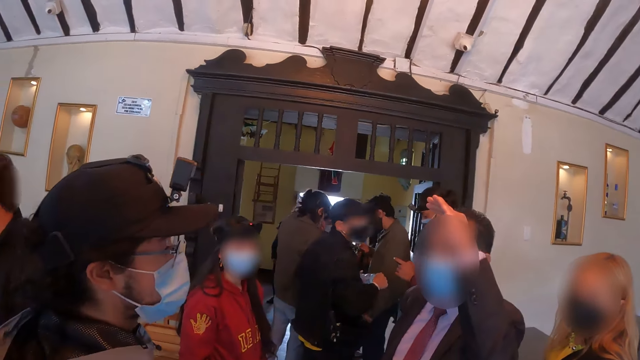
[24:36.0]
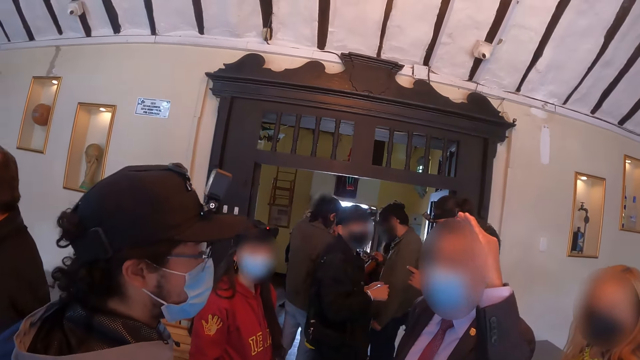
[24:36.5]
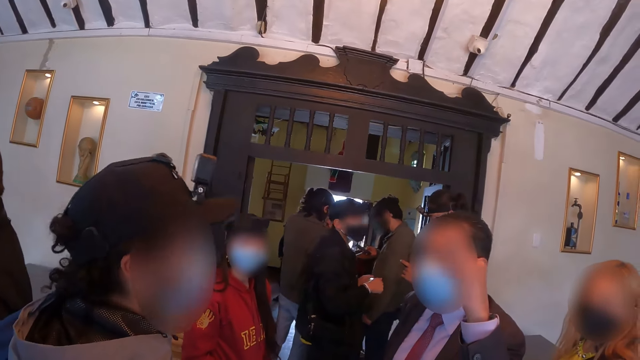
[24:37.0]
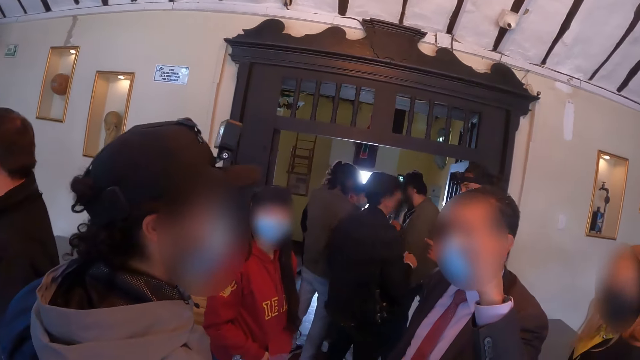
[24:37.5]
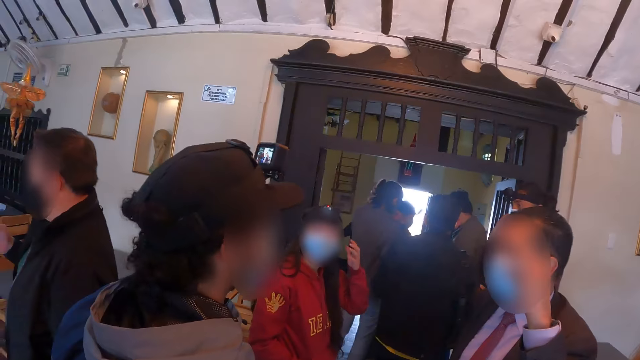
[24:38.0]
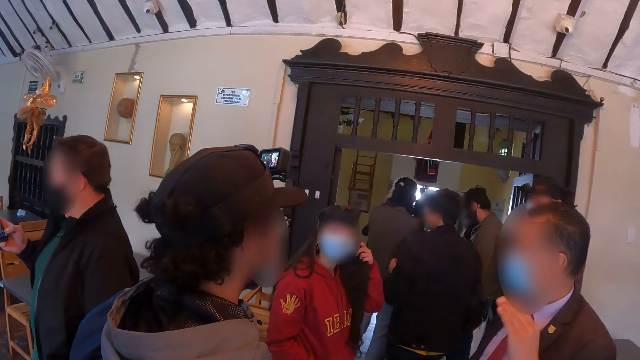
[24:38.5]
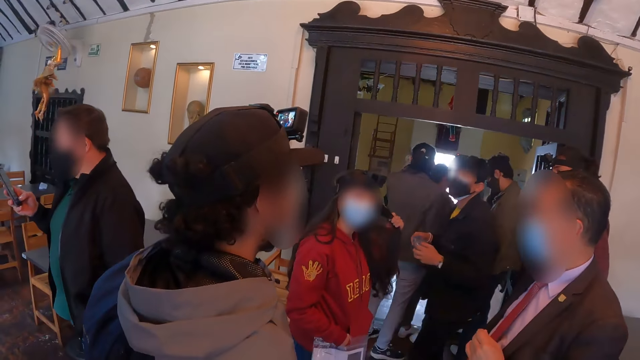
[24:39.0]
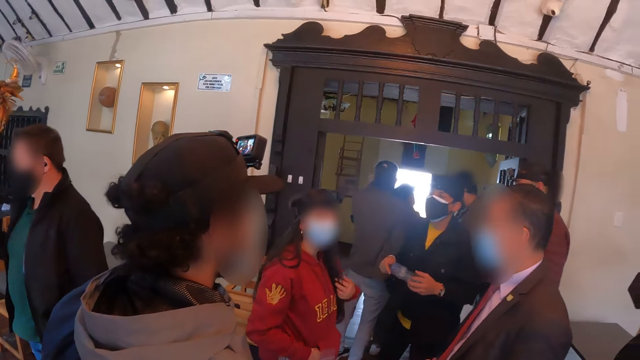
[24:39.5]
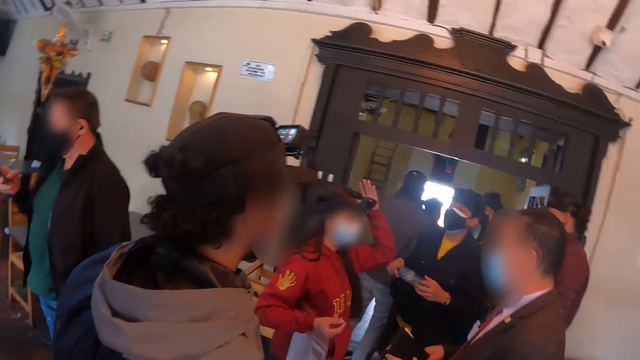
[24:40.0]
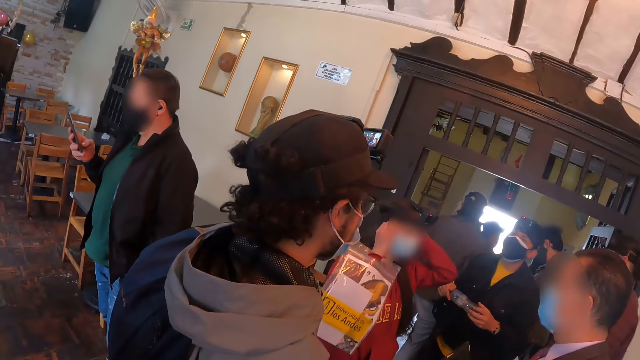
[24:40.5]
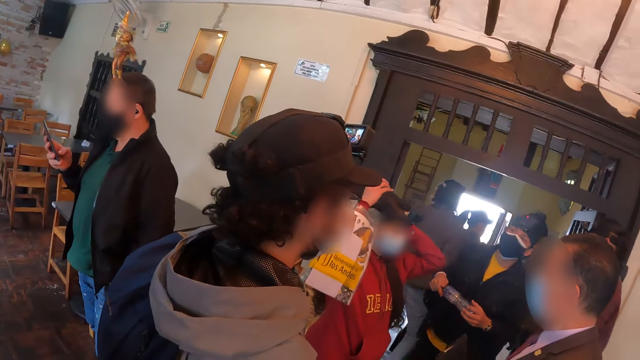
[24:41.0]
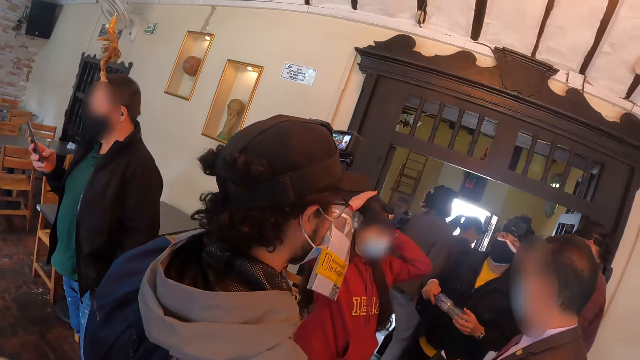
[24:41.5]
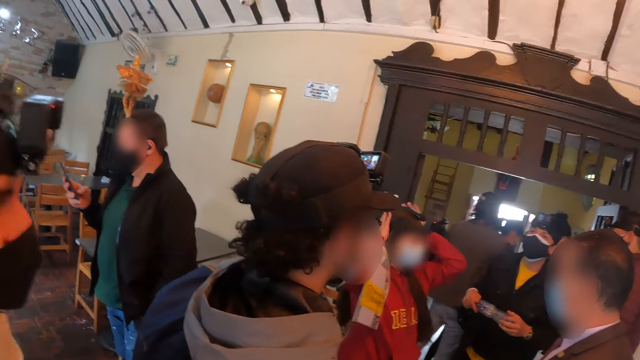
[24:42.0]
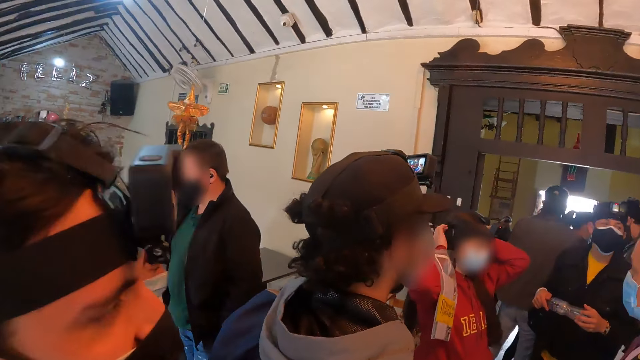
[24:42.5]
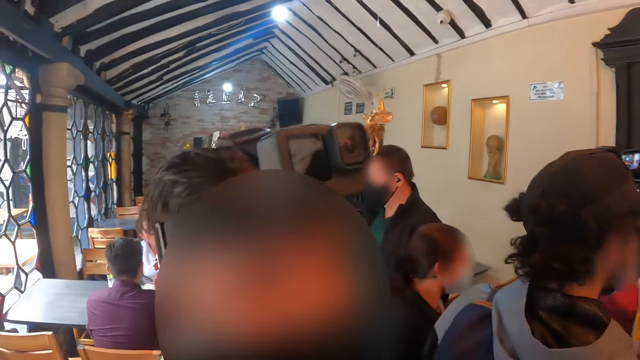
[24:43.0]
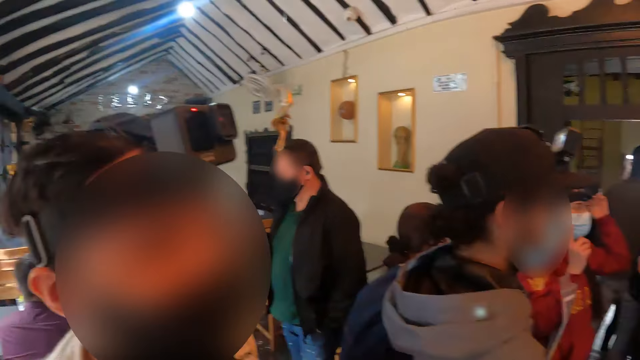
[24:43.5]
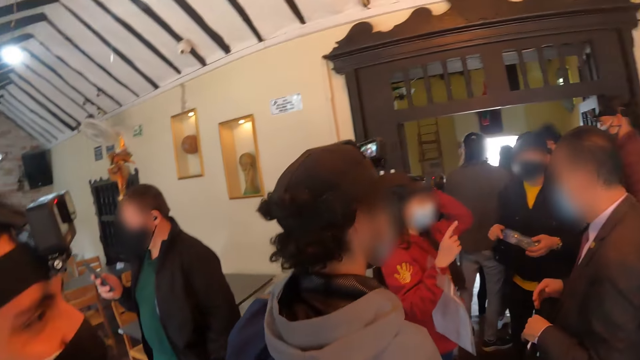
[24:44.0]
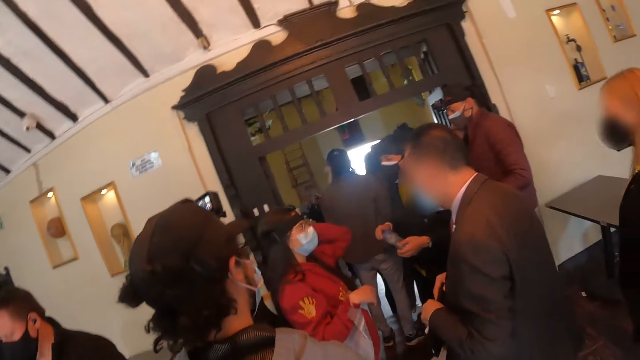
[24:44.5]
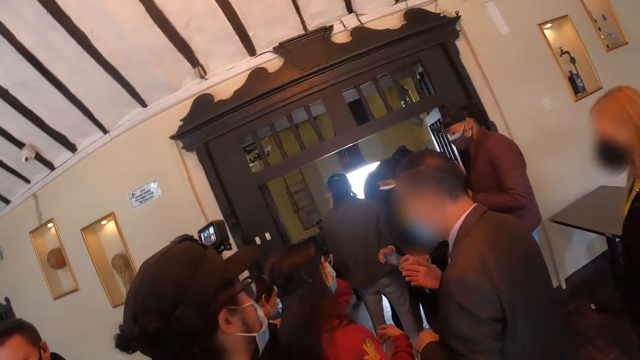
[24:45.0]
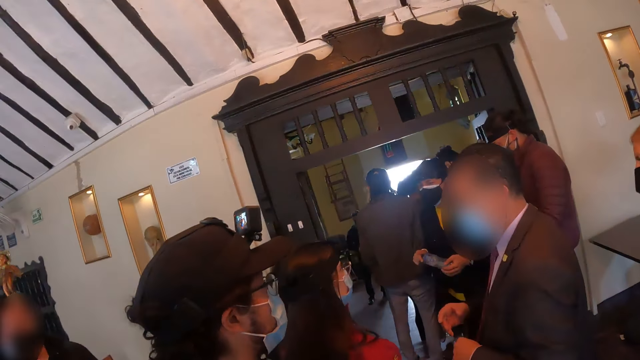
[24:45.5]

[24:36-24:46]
A person raises a hand. The person lowers the hand.

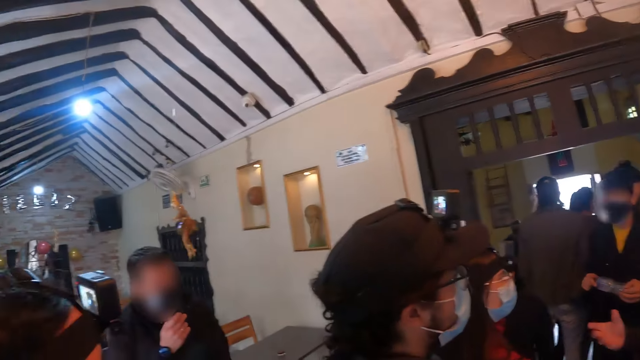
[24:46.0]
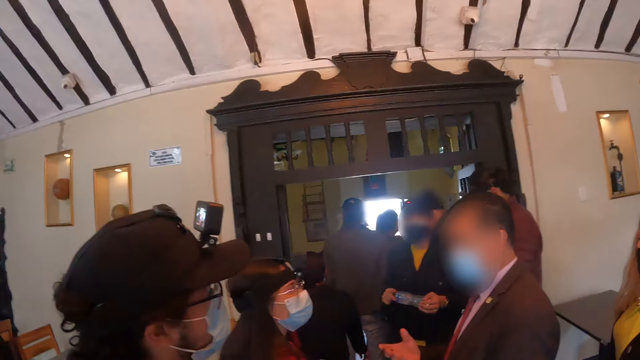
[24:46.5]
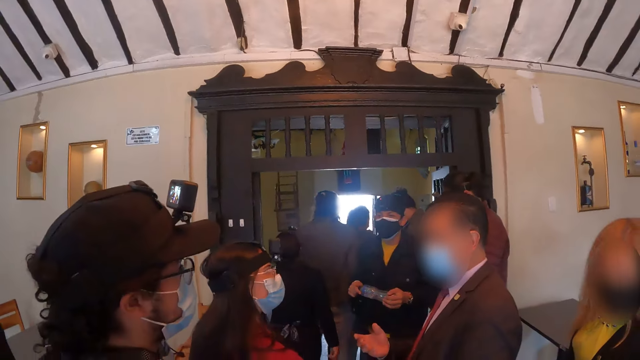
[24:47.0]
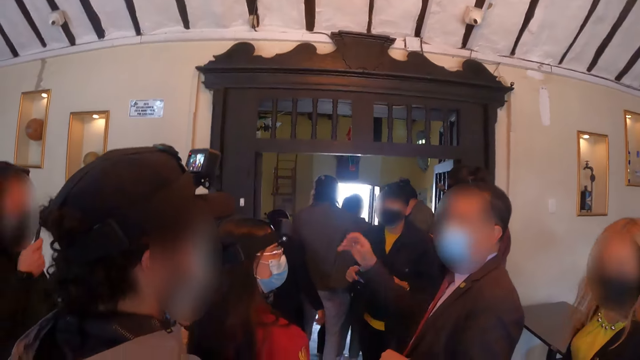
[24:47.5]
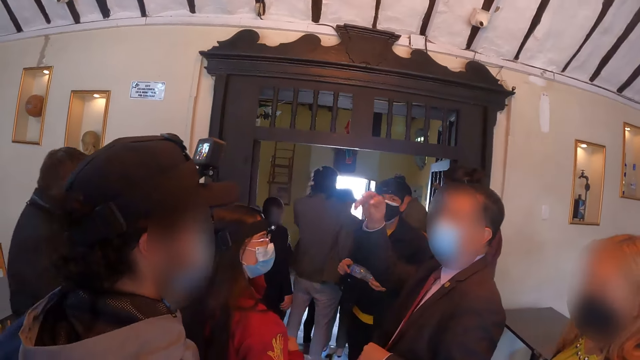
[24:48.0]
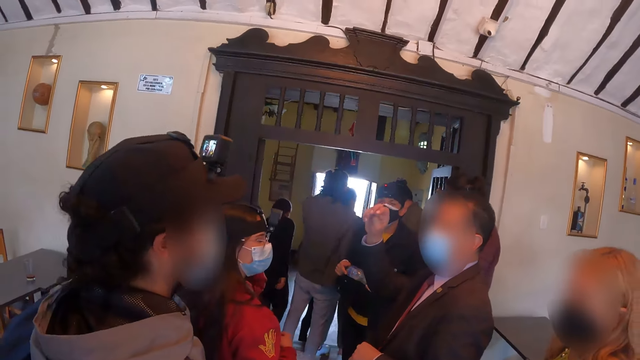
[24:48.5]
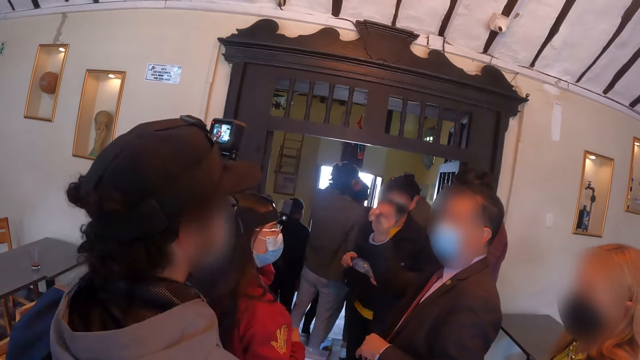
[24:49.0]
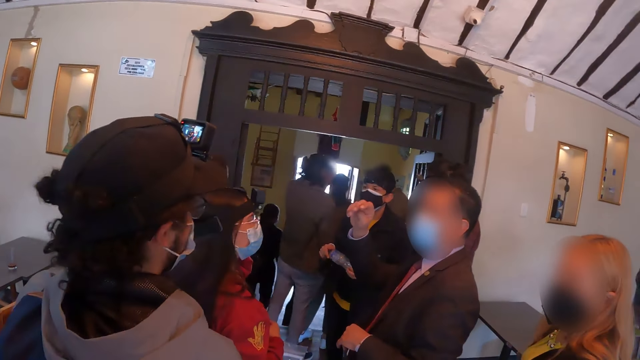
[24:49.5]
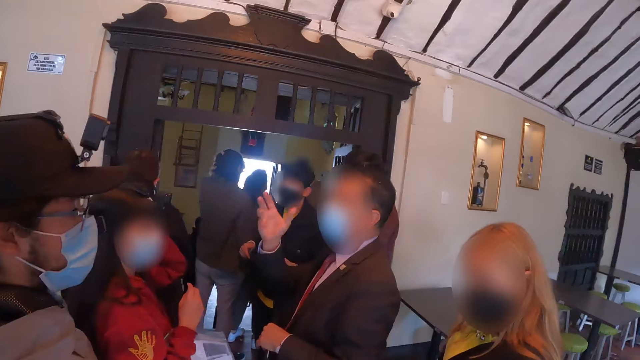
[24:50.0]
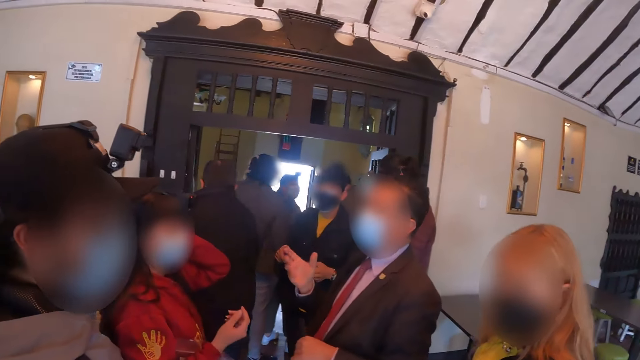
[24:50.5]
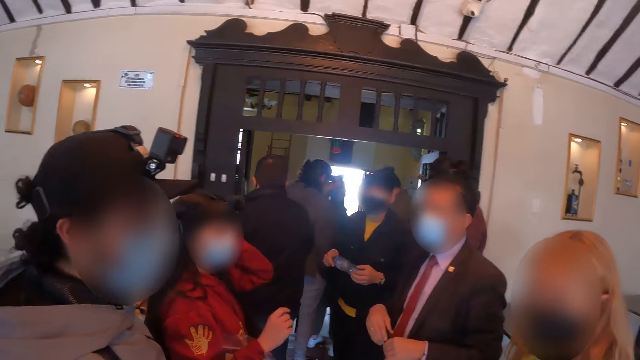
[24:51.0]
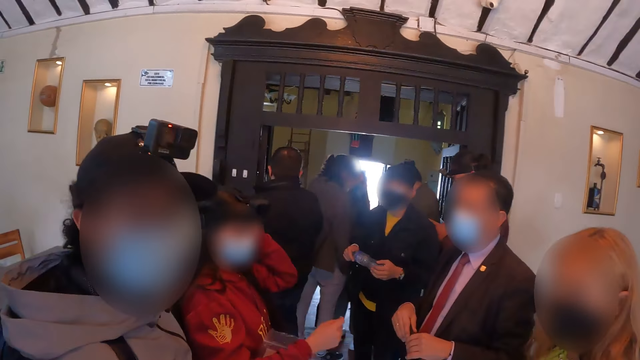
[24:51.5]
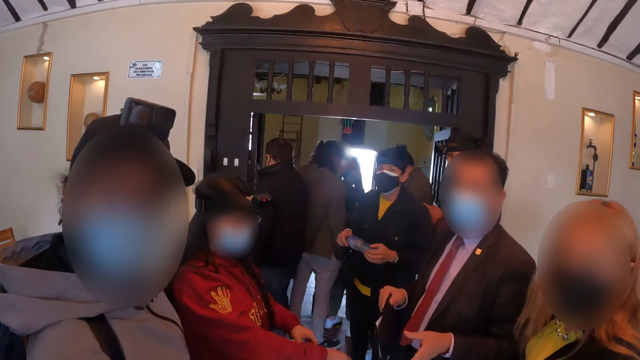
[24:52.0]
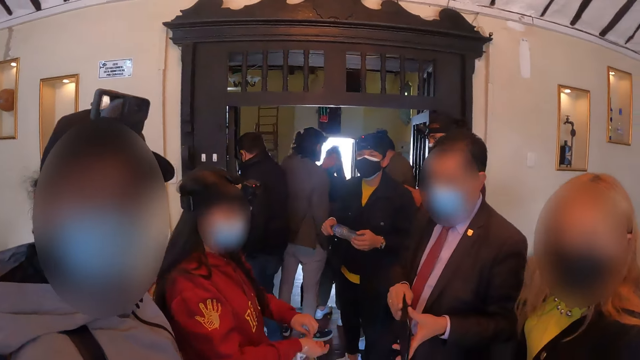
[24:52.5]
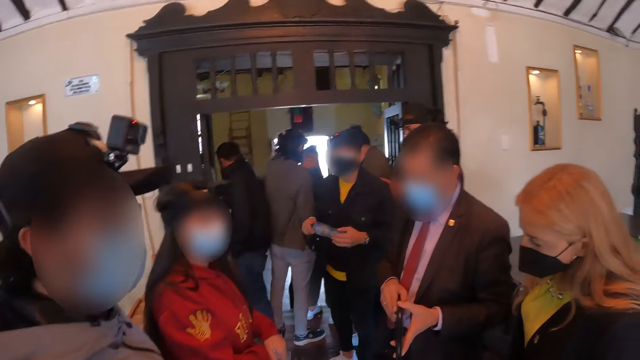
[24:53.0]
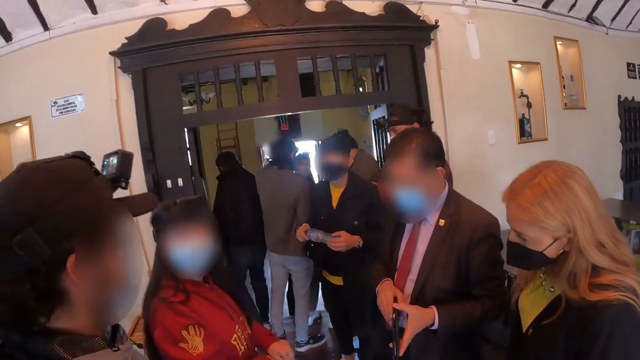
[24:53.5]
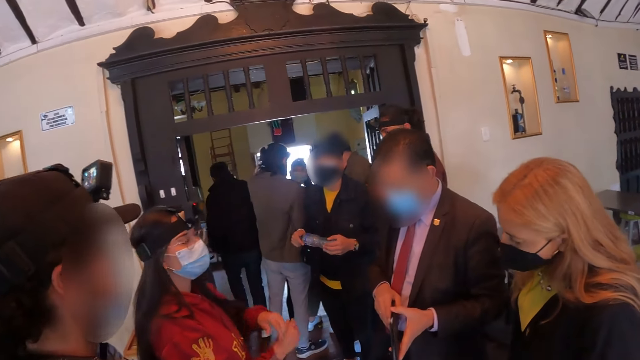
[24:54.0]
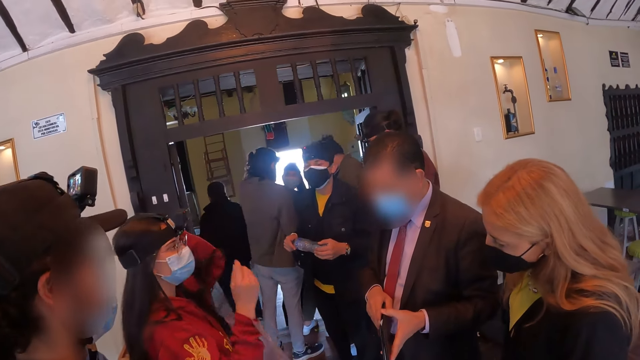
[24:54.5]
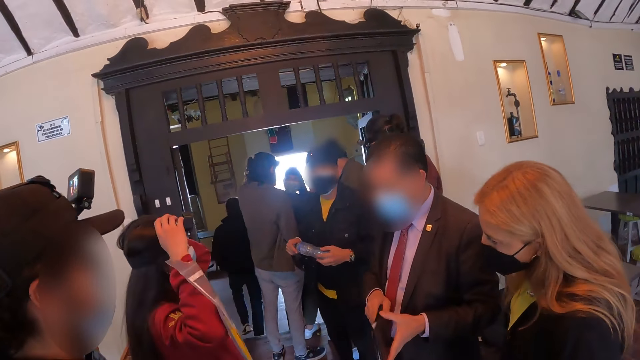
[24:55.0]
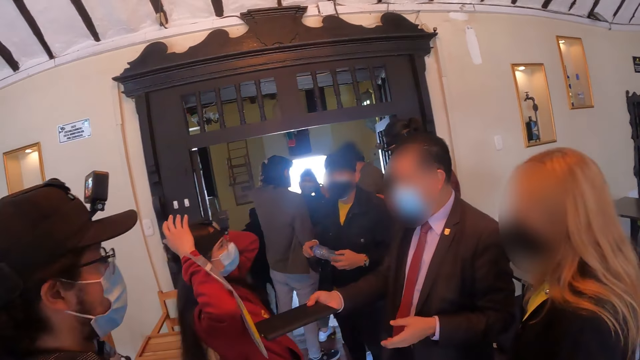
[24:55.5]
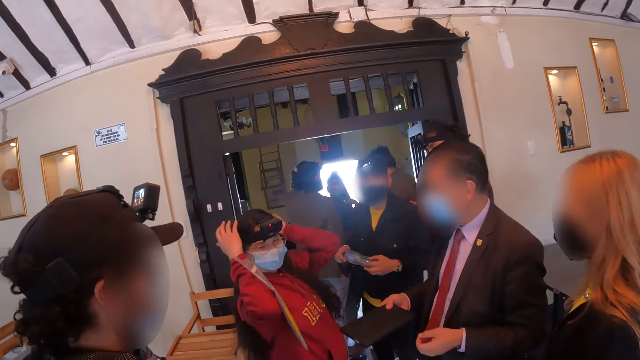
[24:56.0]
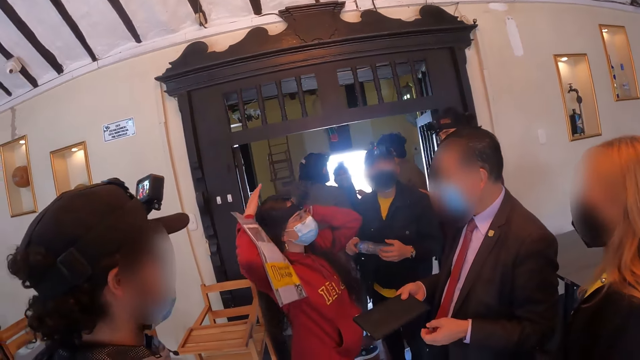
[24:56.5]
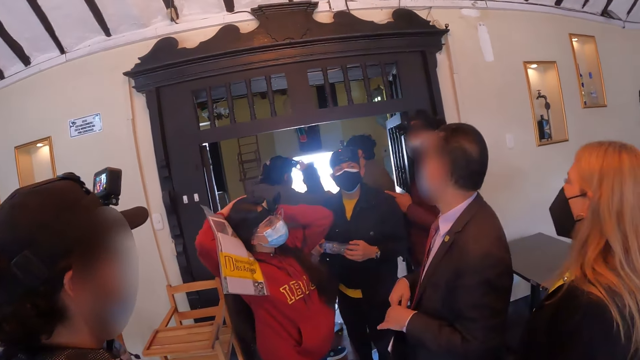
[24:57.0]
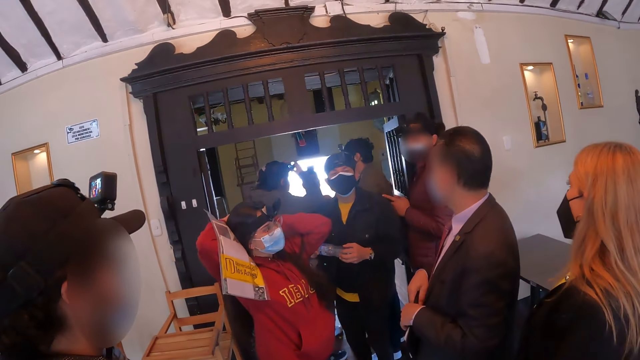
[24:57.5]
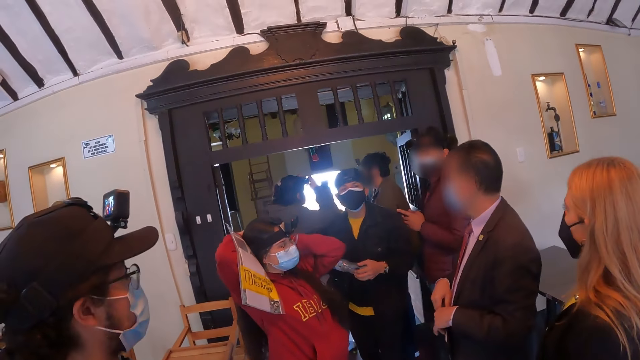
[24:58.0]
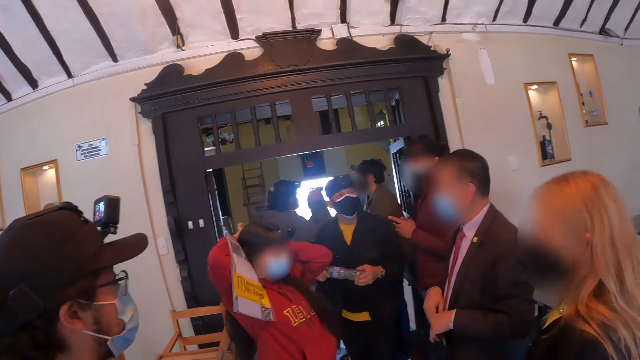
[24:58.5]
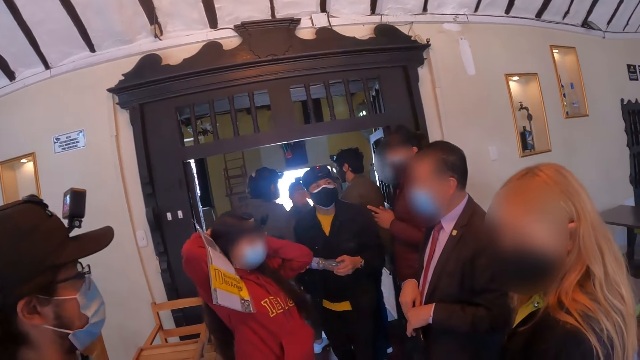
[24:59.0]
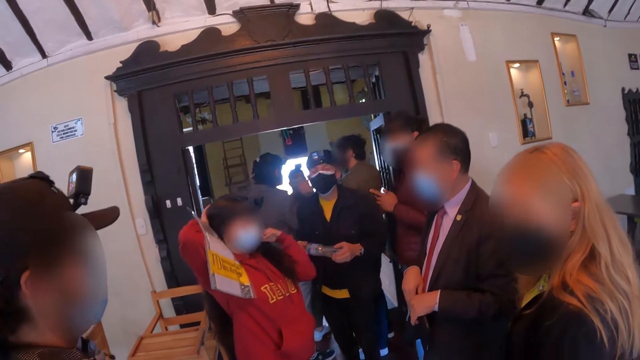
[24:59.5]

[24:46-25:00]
A person raises a hand.
